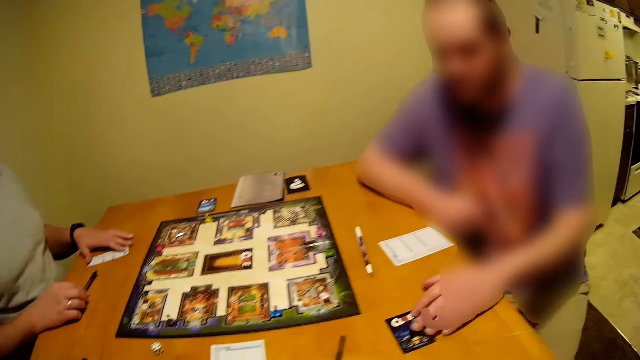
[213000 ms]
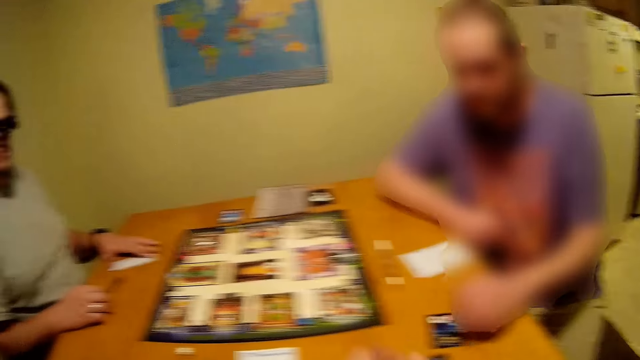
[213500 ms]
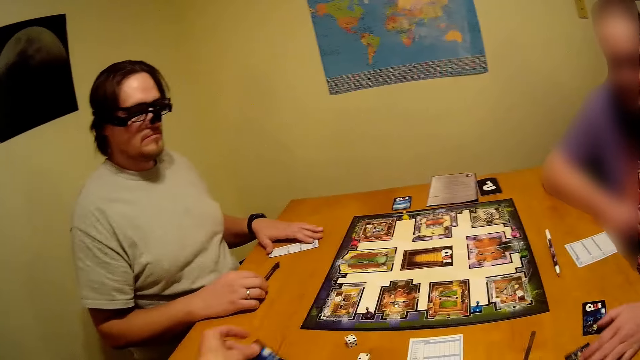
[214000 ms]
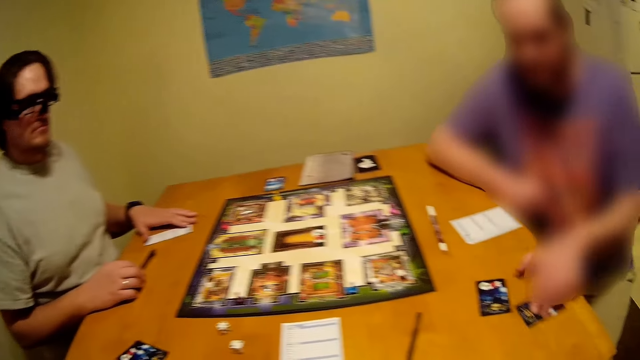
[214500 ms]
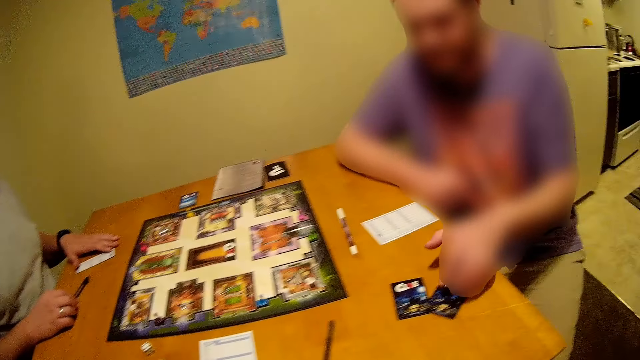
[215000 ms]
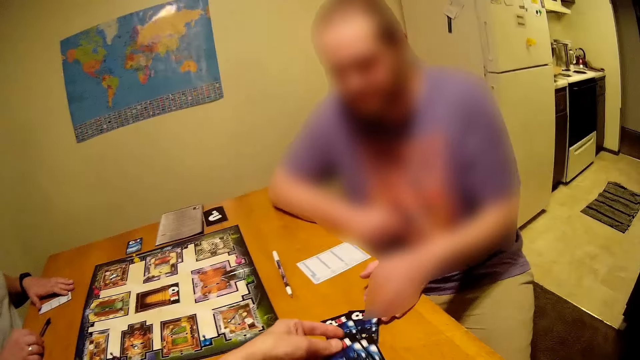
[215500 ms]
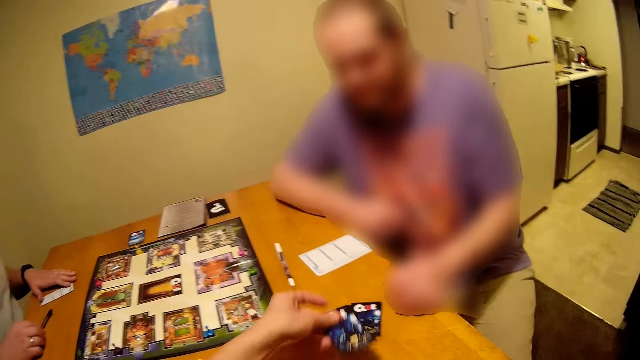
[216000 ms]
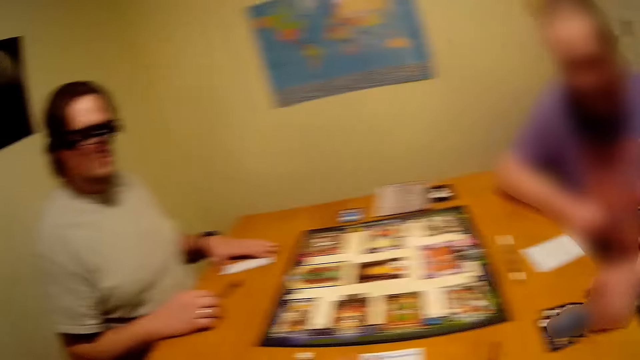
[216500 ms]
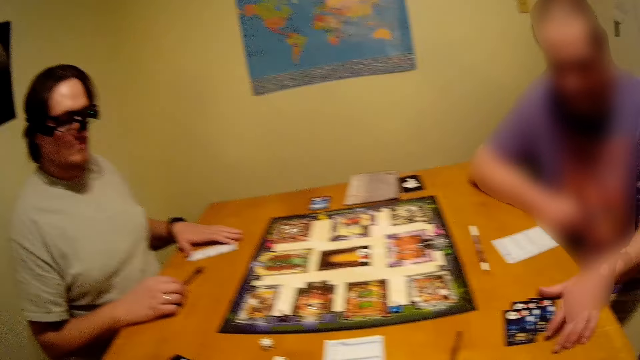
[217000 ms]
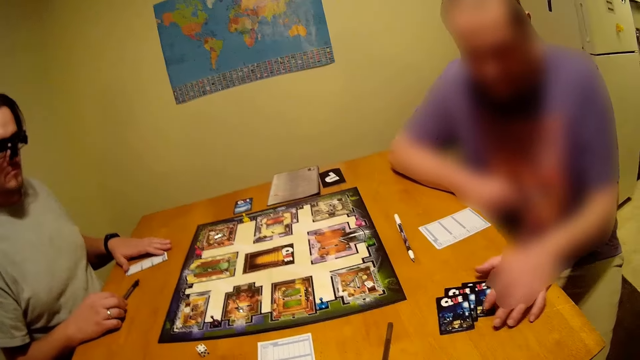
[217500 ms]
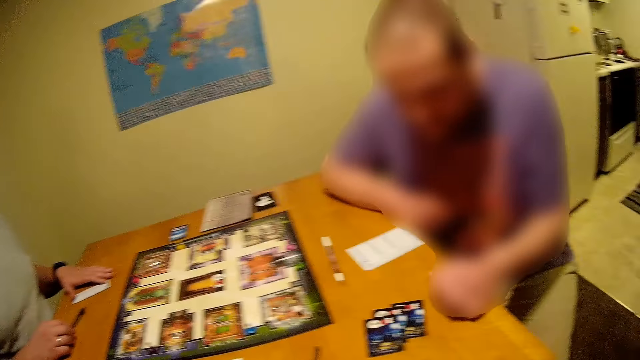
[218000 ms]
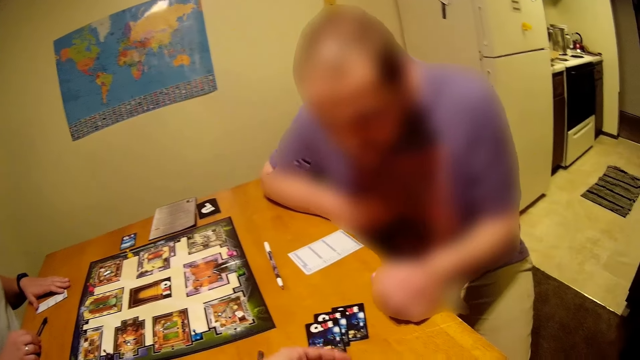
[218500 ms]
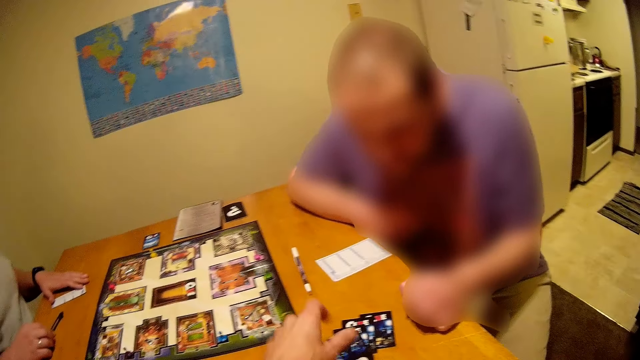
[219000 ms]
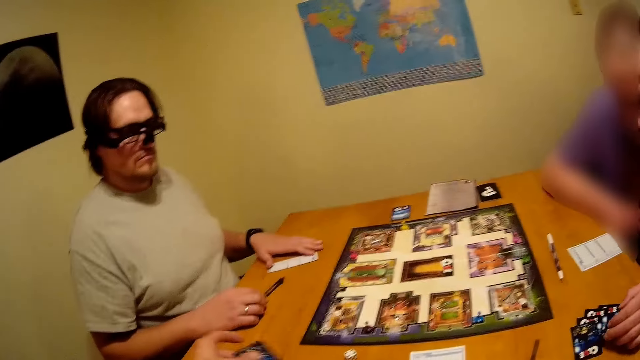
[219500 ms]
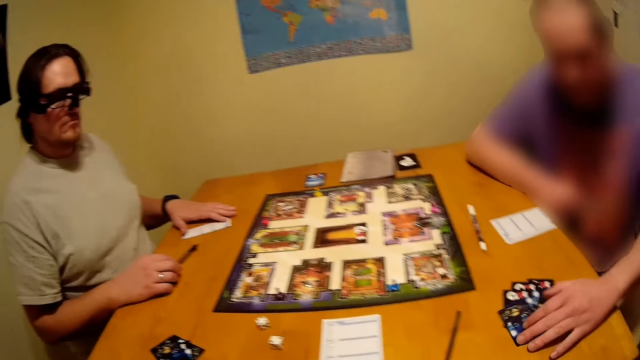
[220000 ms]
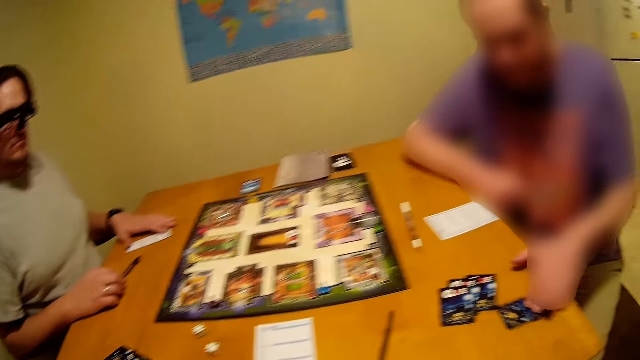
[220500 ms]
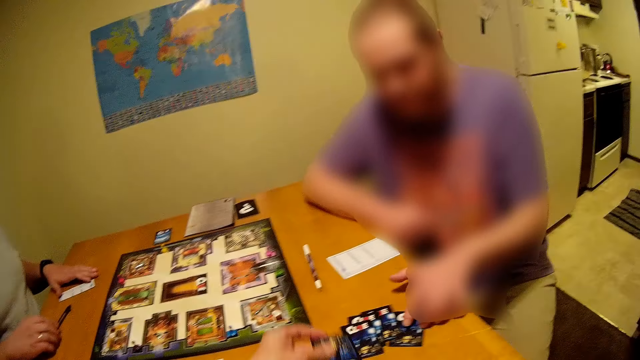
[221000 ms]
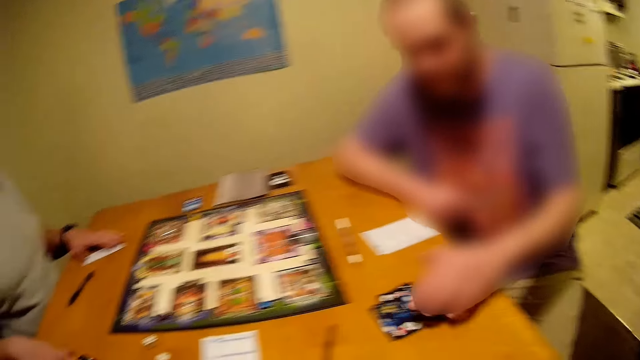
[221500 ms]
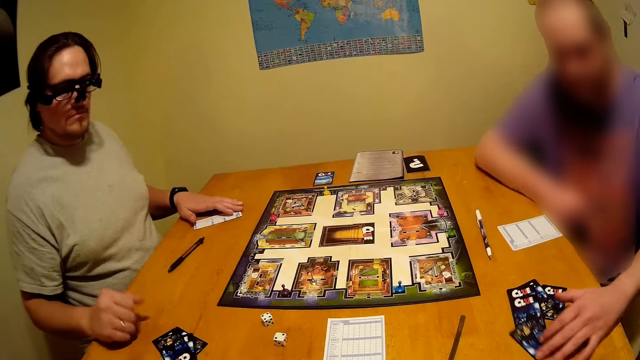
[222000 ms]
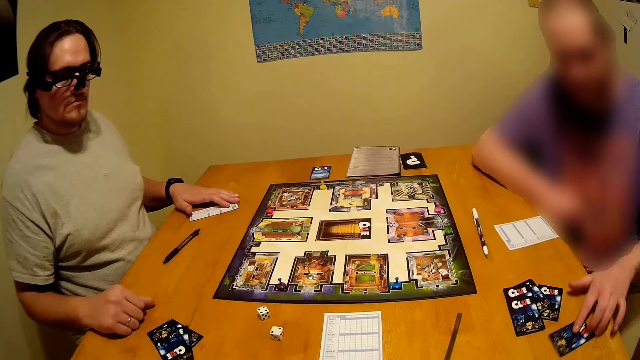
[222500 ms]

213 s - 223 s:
A man holds a pen on the table. The camera wearer turns around. Another man moves cards on the table. The camera wearer puts a card on the table. They turn around. They put a card on the table. They look around. A person moves a card on the table. The camera wearer puts cards on the table. They turn around. They put a card on the table. The other man holds cards on the table. The camera wearer looks around. The other man moves around. The camera wearer puts cards on the table. They put cards on the table again. The other man moves cards on the table. The camera wearer looks around. They put a card on the table. The first man holds cards on the table. The camera wearer looks around.

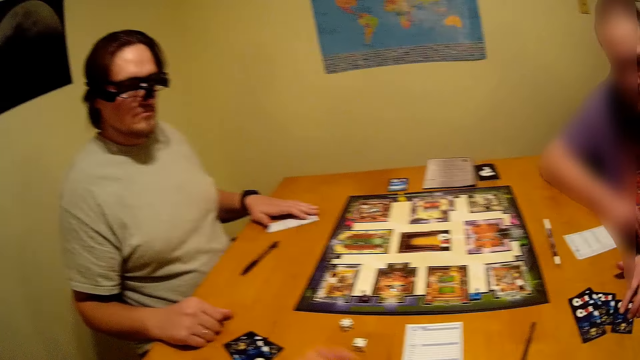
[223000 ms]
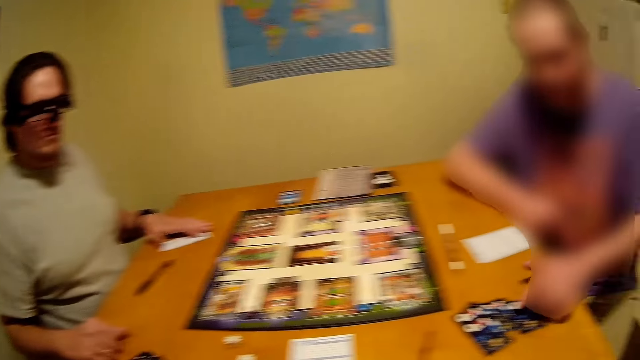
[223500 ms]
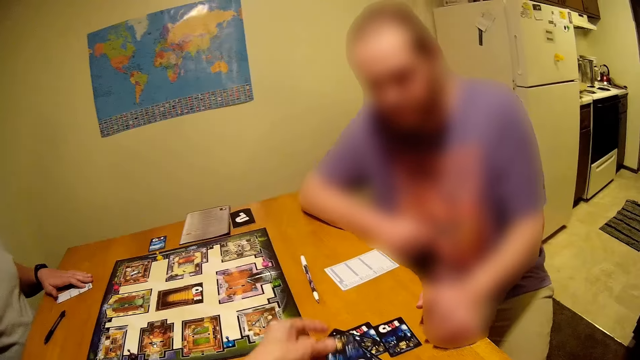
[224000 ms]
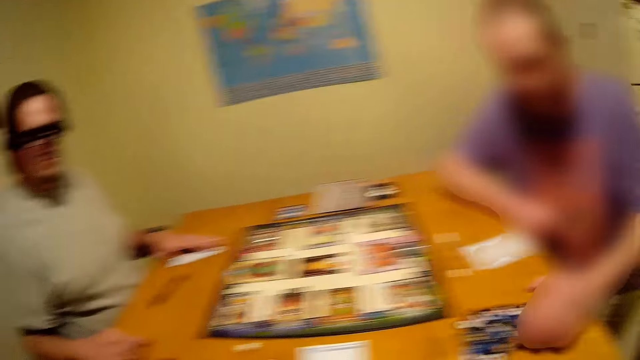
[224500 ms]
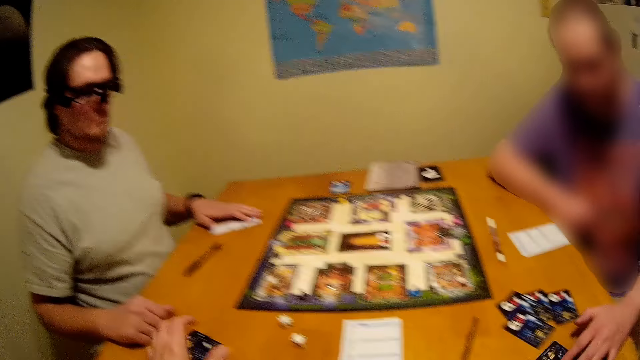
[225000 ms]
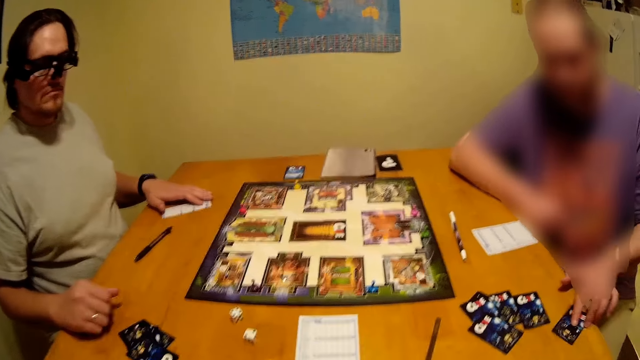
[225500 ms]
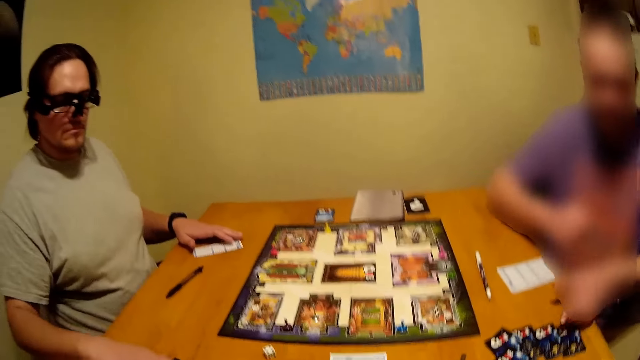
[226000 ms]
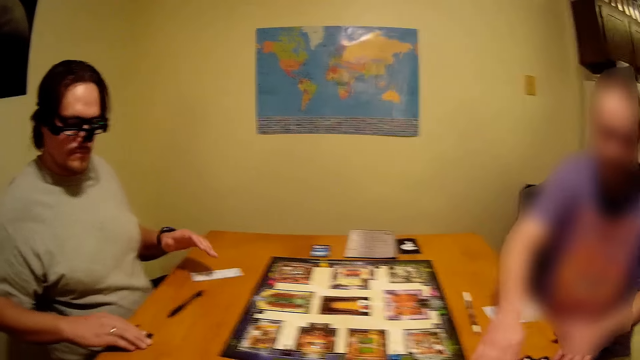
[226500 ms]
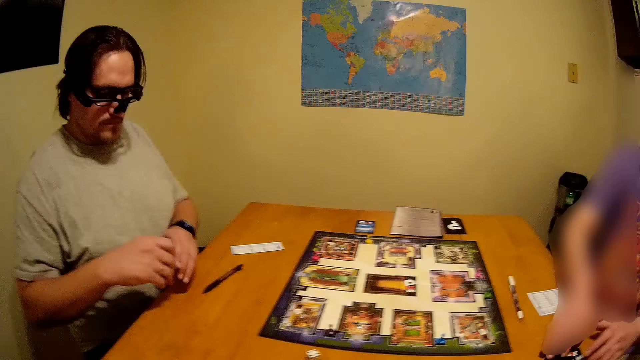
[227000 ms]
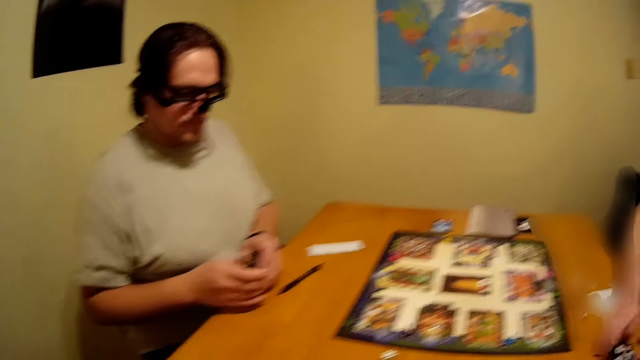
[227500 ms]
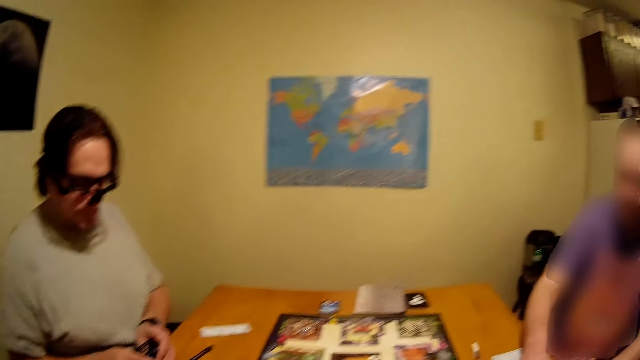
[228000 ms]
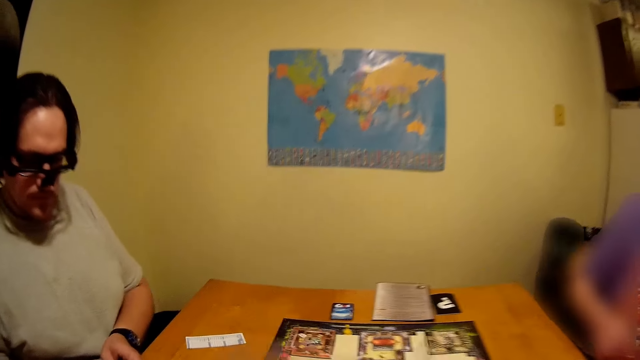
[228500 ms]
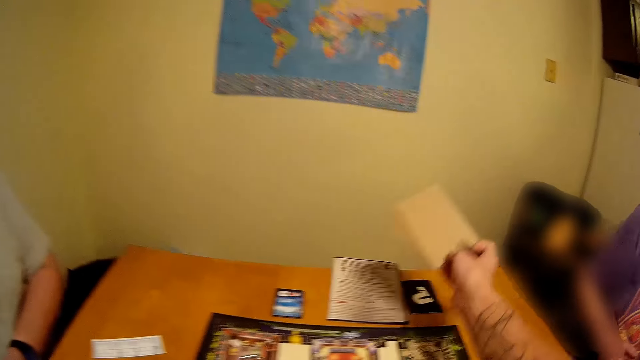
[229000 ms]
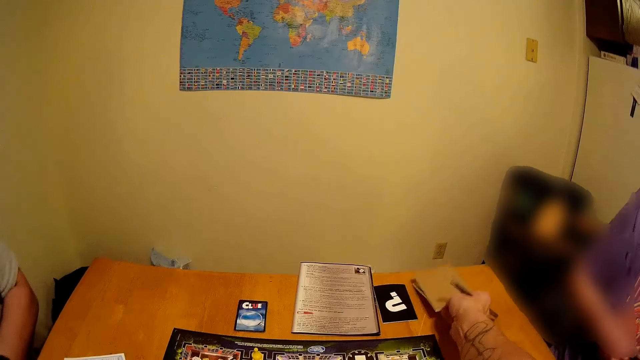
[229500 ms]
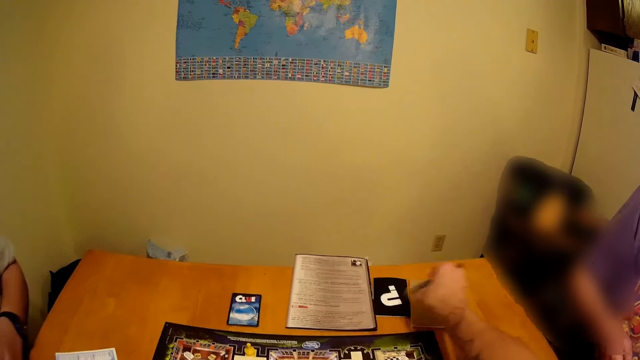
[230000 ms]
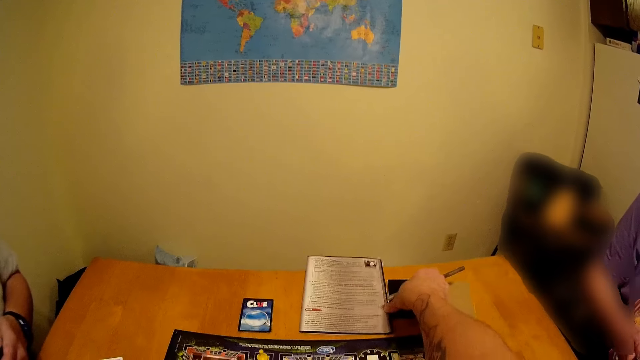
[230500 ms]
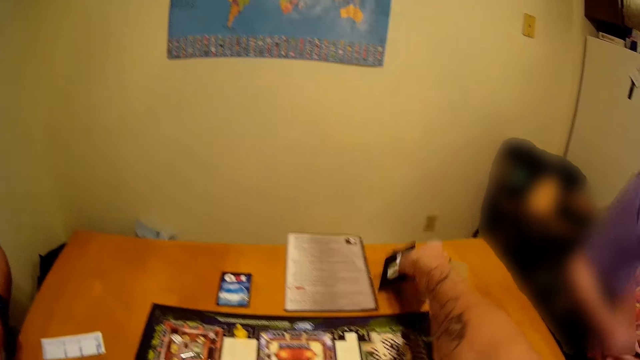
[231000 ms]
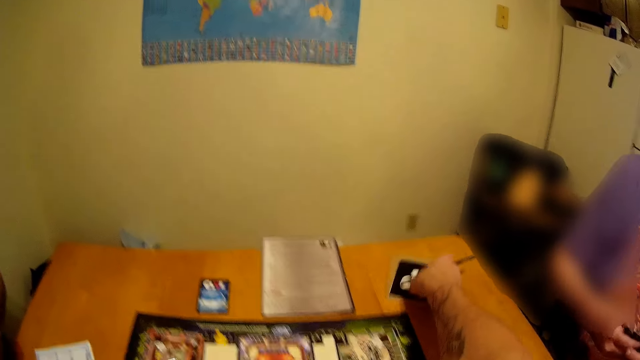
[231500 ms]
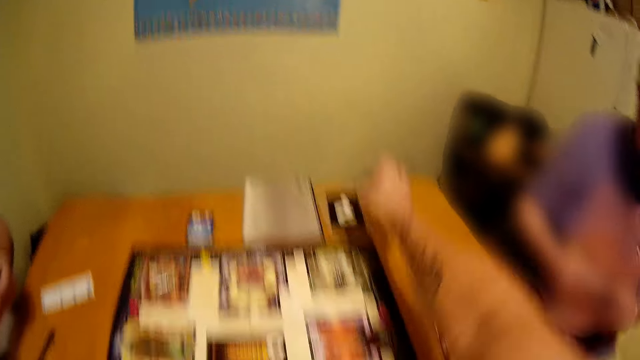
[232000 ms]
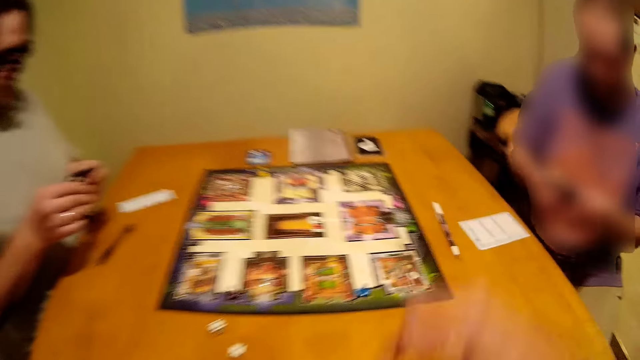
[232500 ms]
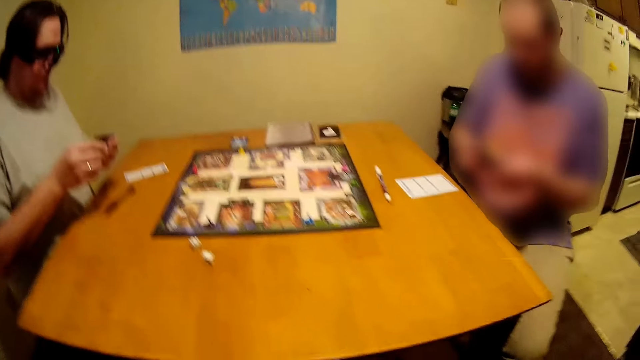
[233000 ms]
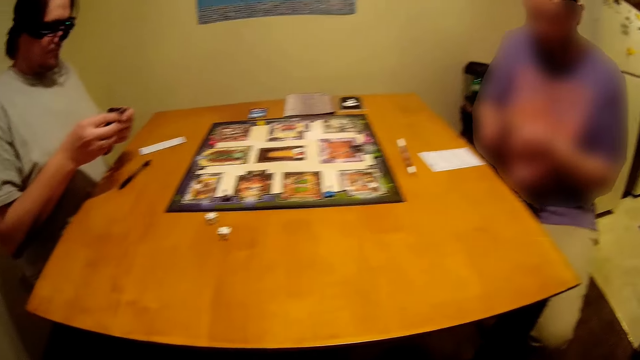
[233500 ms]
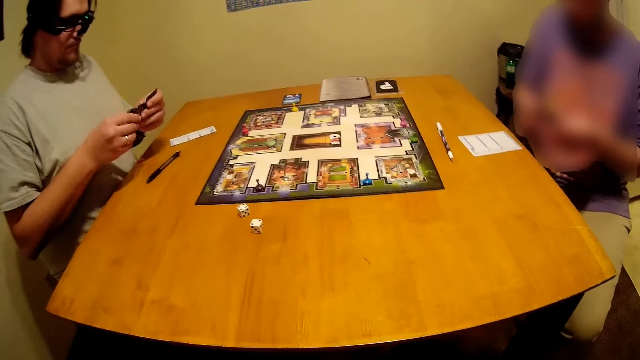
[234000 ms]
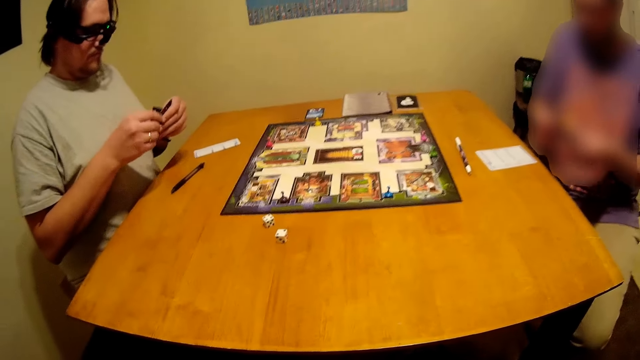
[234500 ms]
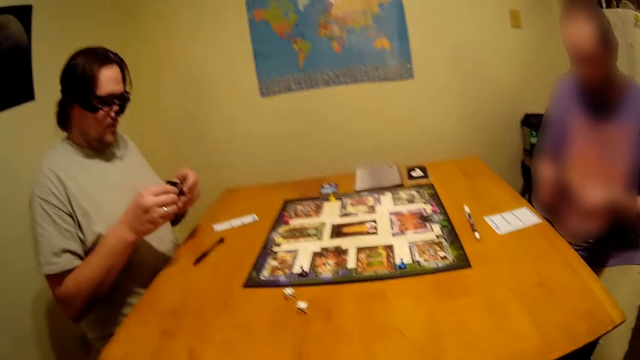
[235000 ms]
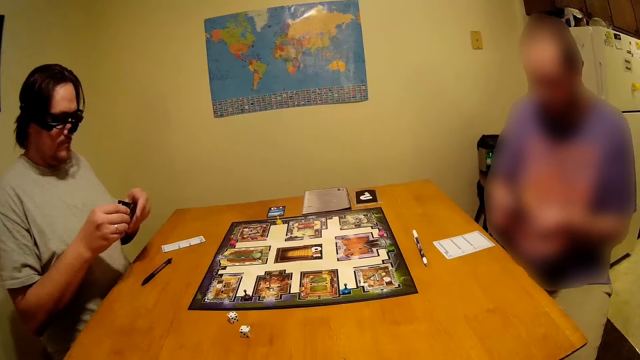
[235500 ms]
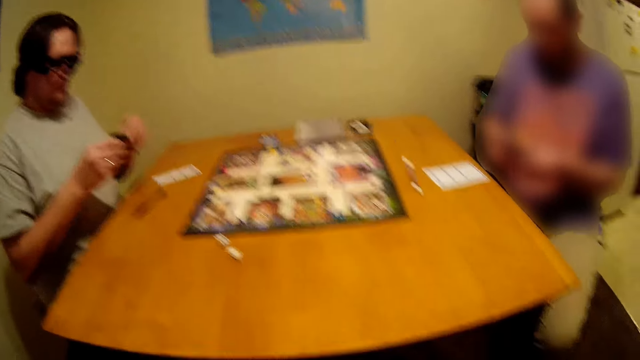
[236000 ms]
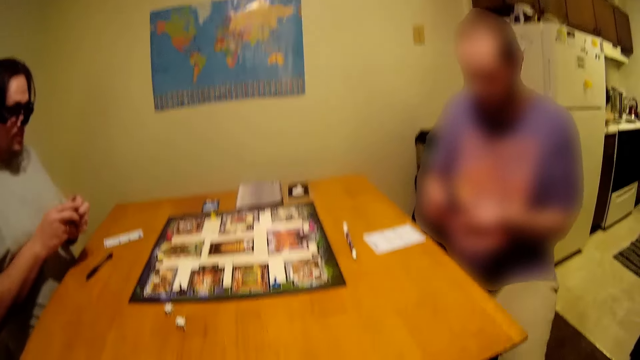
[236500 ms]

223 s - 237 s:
The camera wearer puts a card on the table. They turn around. They put a card on the table. They turn around. They put a card on the table. A man moves cards on the table. The camera wearer looks around. Another man moves cards on the table. A person takes cards on the table. The first man moves cards on the table. The other man arranges cards. The camera wearer stretches a hand. They put a booklet on the table. They pick a card on the table. The first man arranges cards. The camera wearer moves the card on the table. They move the booklet on the table. They move backwards. They look around.
